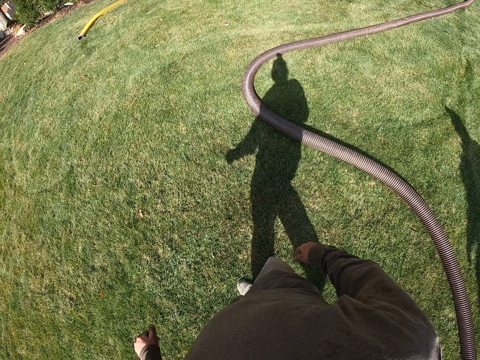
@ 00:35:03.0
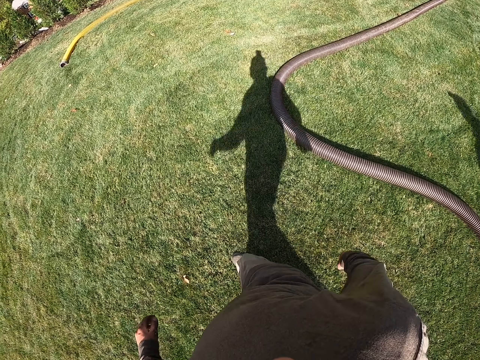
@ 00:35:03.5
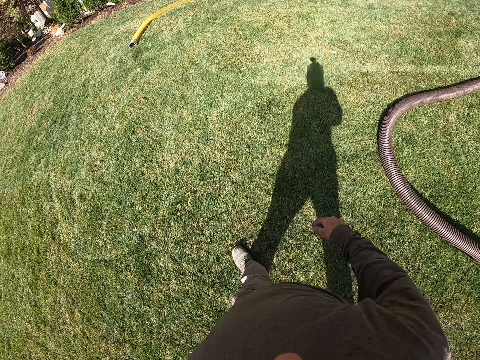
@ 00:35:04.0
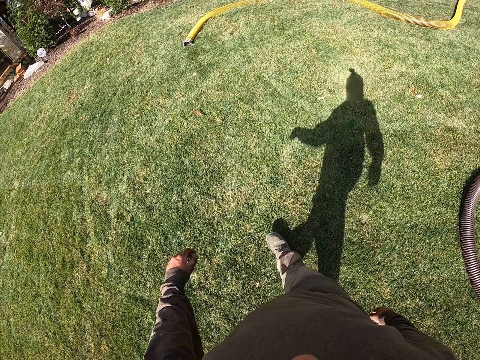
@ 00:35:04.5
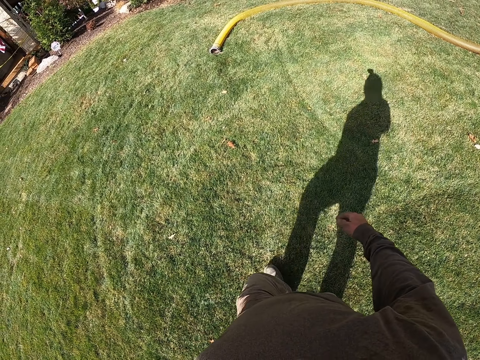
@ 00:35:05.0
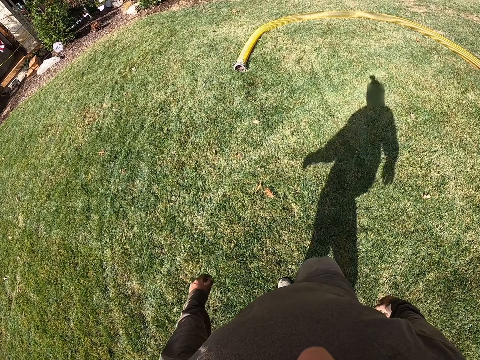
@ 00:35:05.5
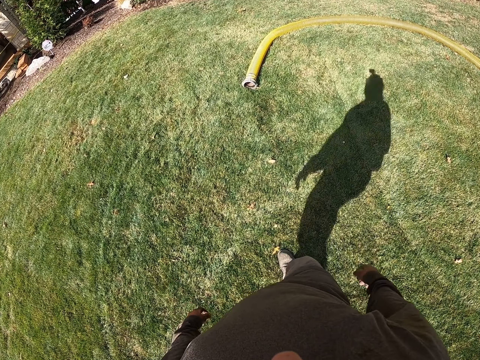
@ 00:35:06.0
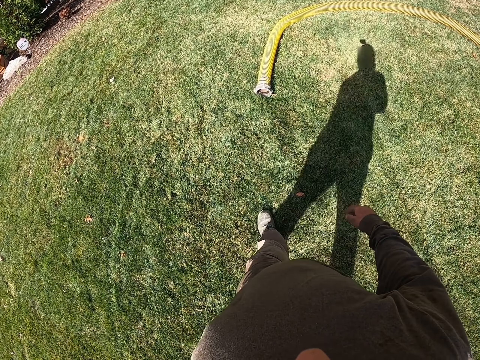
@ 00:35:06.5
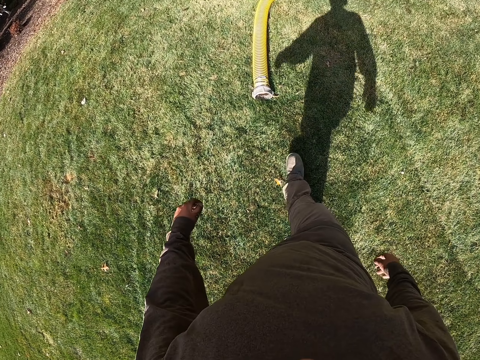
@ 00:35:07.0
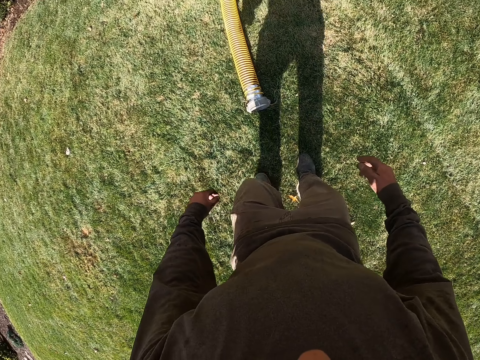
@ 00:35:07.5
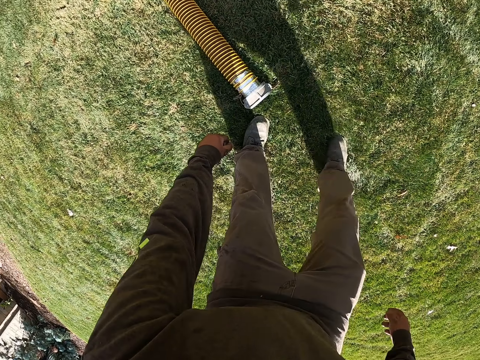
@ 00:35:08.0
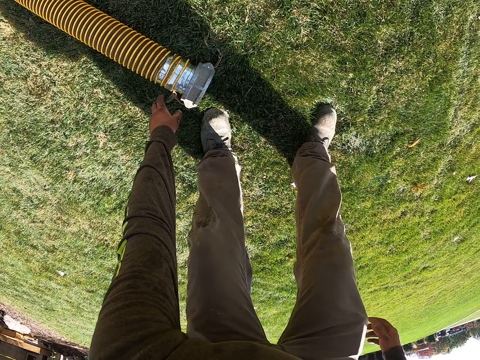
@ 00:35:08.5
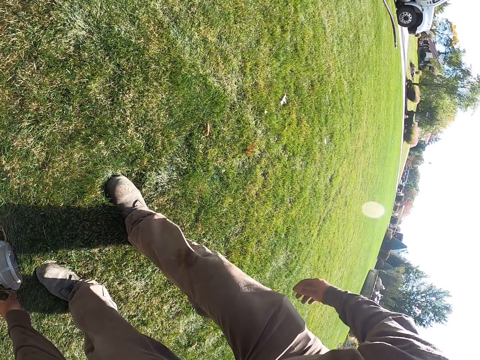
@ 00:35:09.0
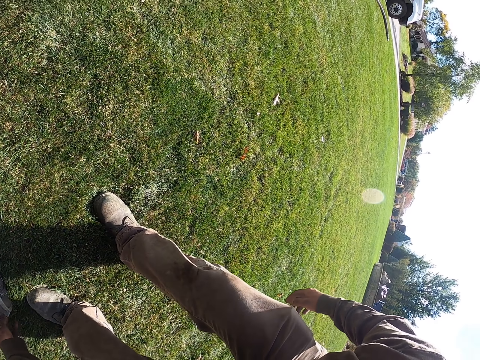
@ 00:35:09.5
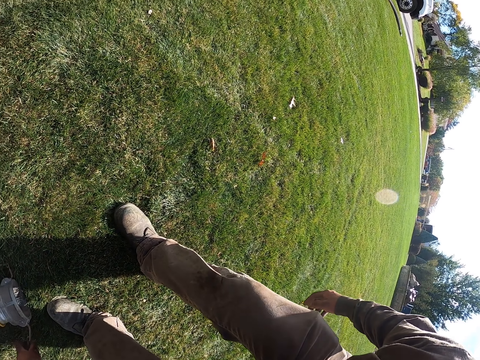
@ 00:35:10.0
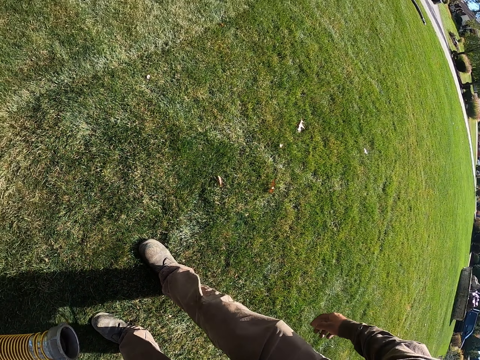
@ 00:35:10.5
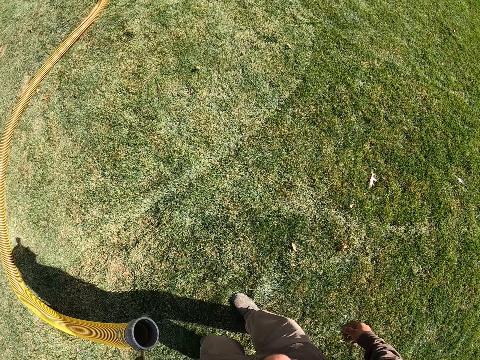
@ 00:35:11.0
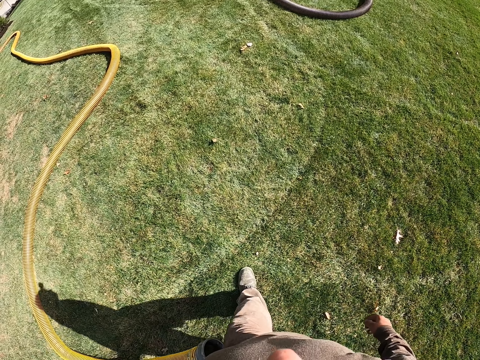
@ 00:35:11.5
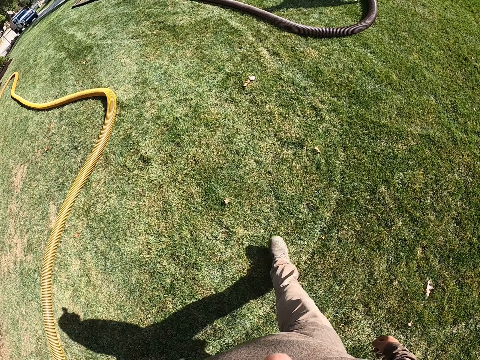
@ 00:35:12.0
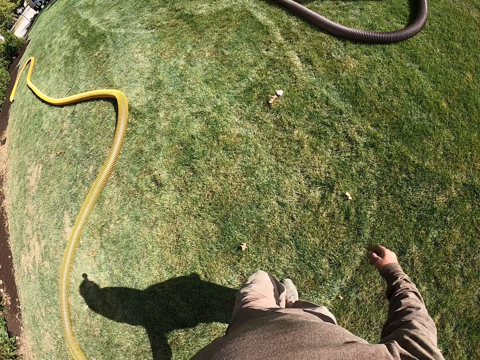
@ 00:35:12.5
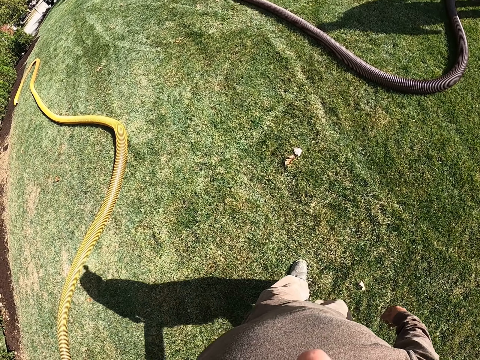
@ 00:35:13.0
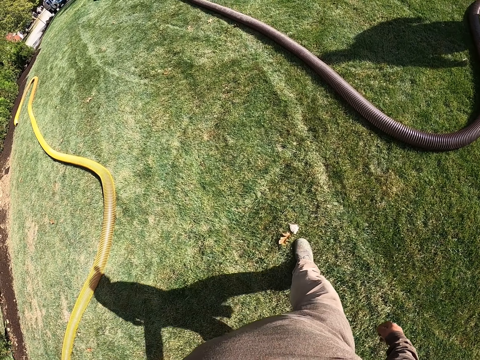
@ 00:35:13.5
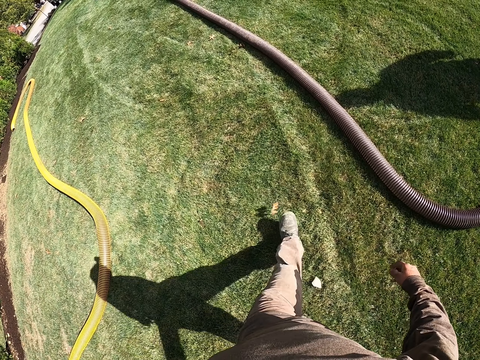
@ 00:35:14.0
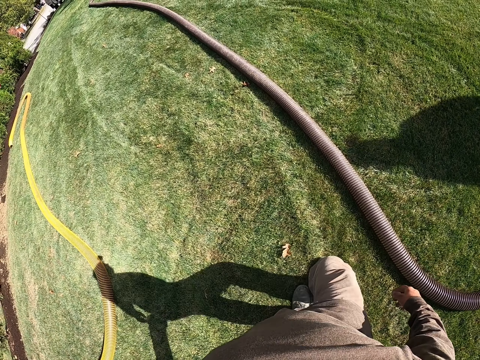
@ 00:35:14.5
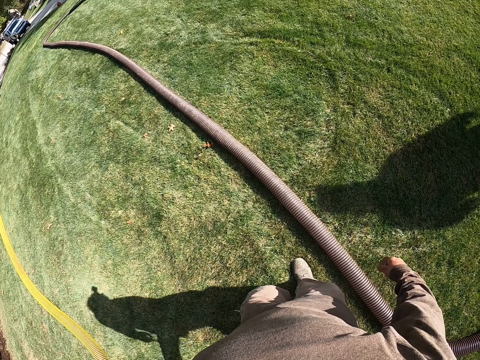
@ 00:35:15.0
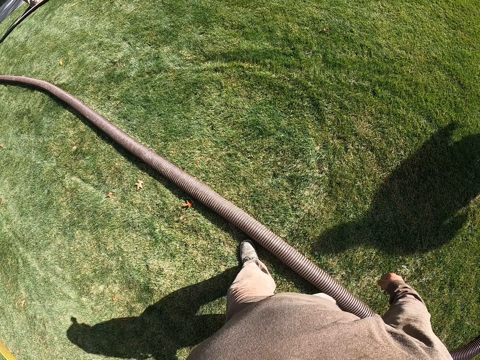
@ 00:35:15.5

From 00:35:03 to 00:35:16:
The camera wearer walks on the lawn. They look right. They pick up the pipe. They walk forward.

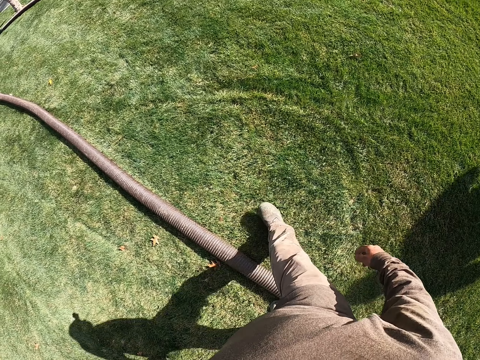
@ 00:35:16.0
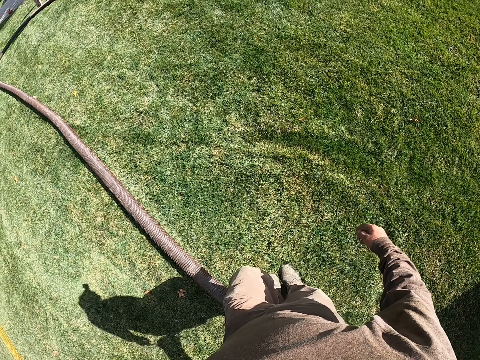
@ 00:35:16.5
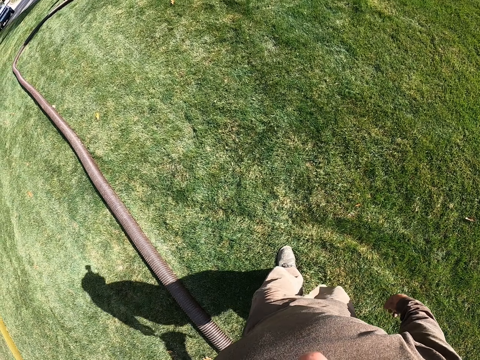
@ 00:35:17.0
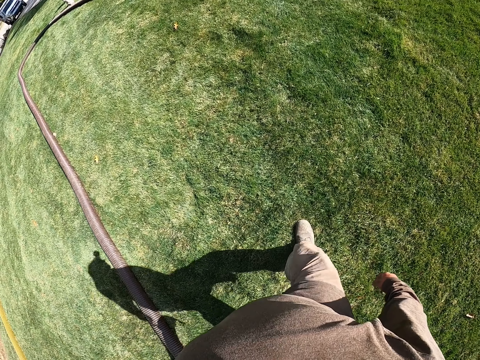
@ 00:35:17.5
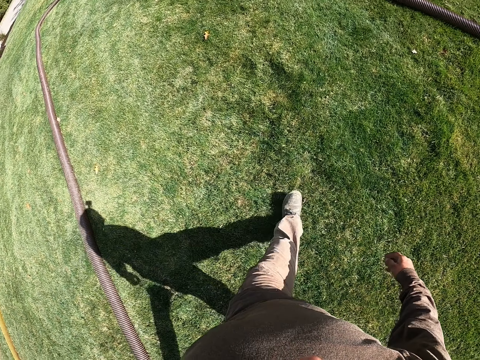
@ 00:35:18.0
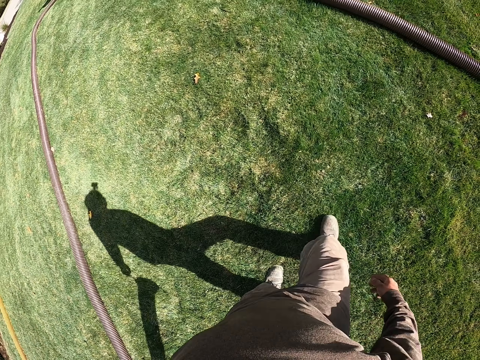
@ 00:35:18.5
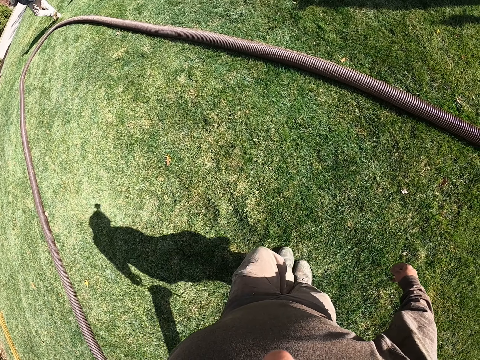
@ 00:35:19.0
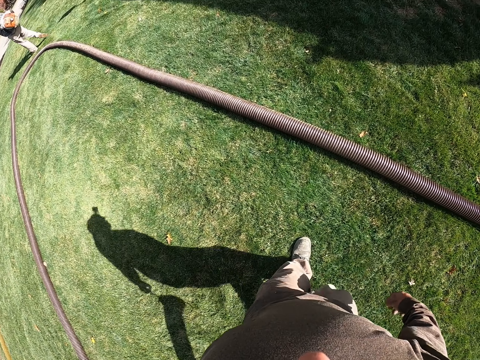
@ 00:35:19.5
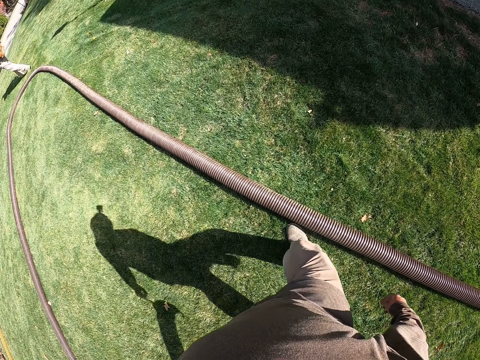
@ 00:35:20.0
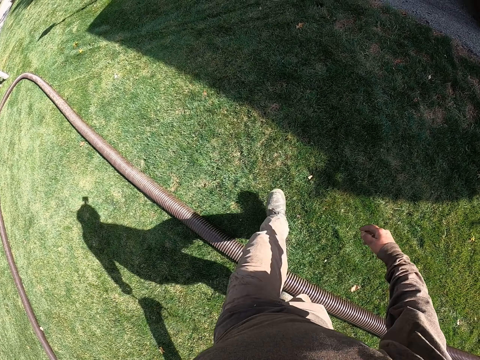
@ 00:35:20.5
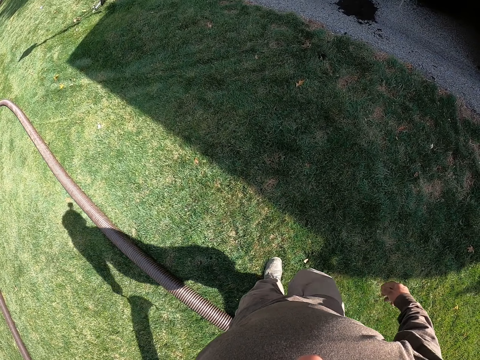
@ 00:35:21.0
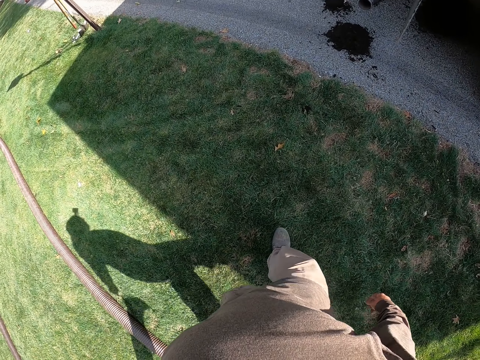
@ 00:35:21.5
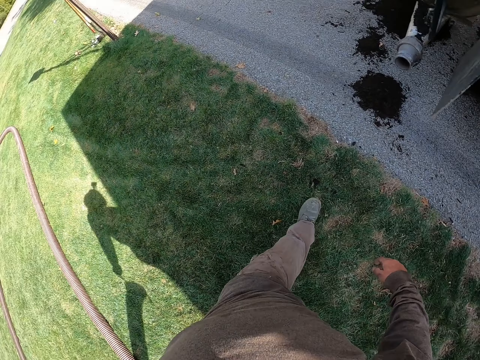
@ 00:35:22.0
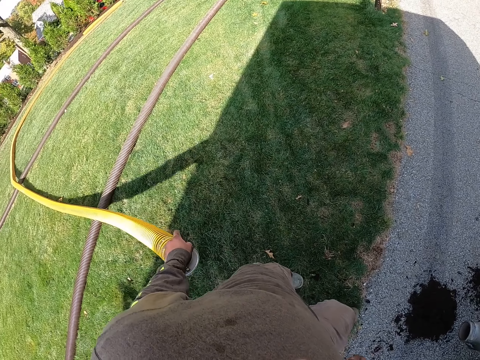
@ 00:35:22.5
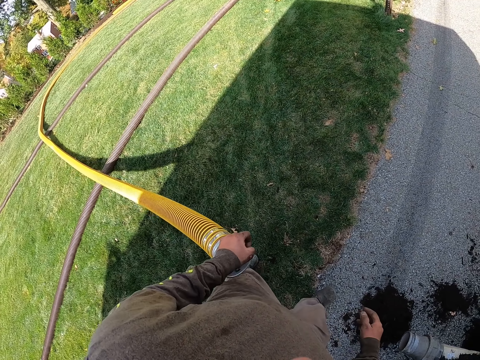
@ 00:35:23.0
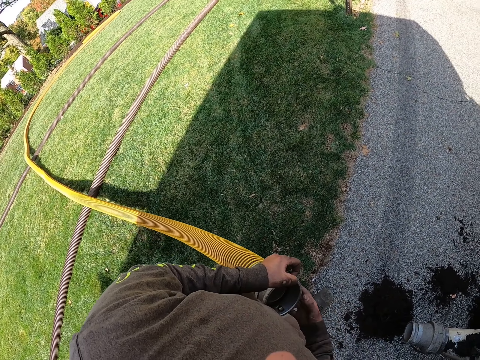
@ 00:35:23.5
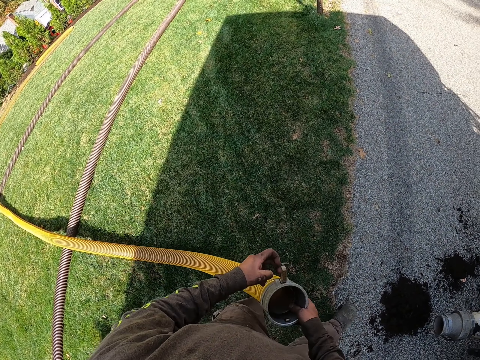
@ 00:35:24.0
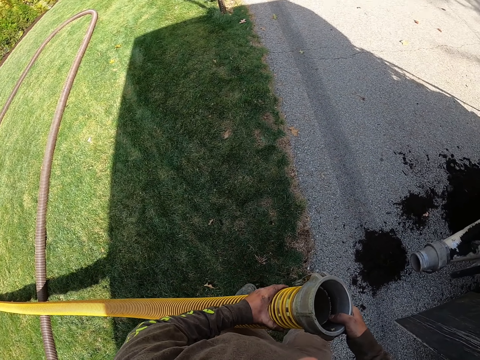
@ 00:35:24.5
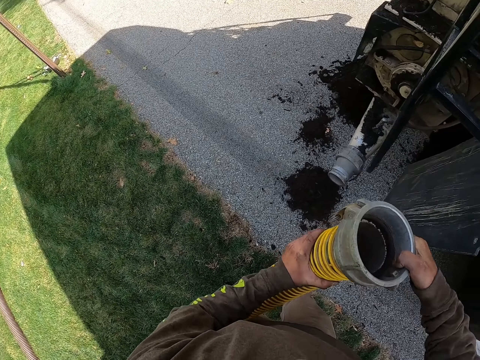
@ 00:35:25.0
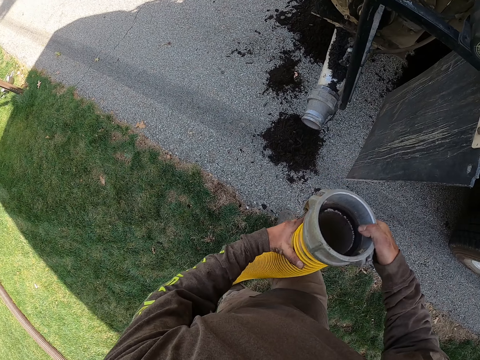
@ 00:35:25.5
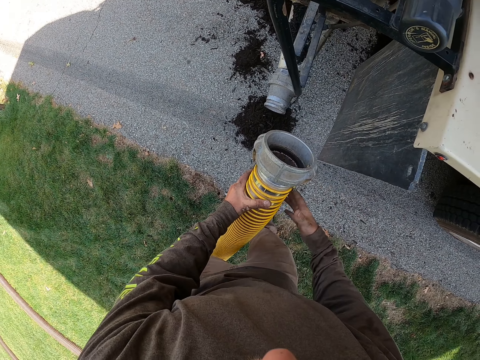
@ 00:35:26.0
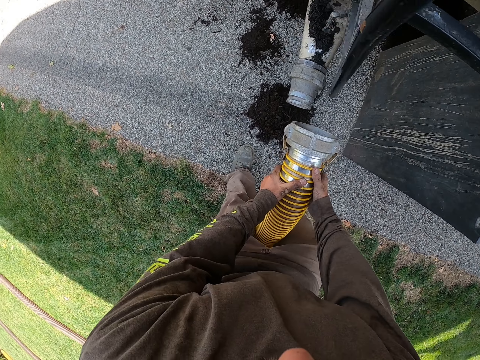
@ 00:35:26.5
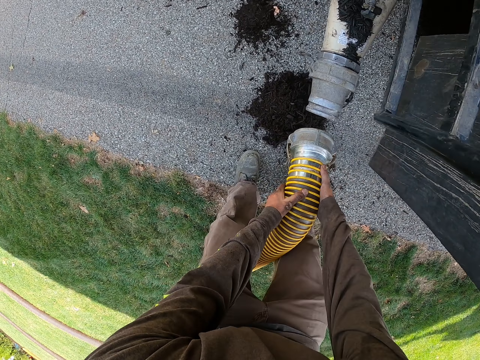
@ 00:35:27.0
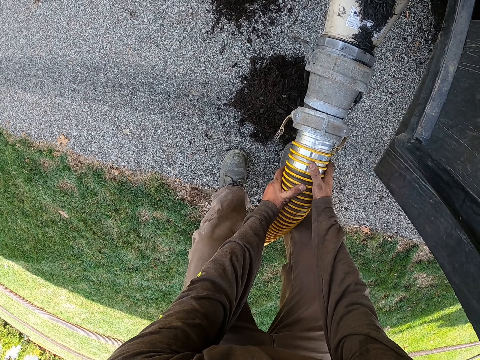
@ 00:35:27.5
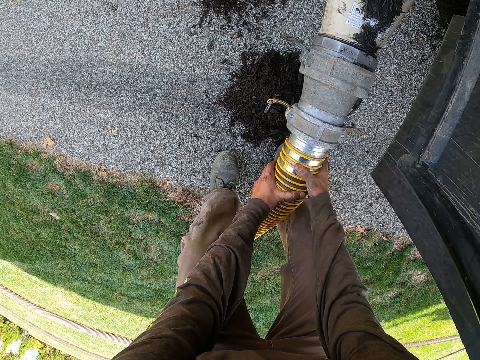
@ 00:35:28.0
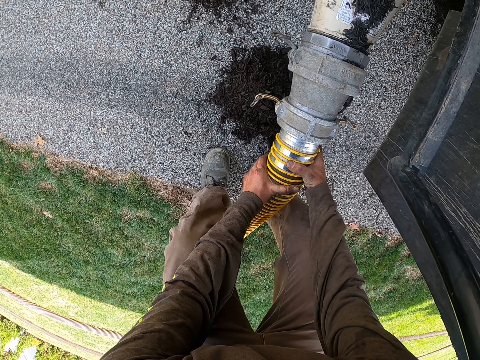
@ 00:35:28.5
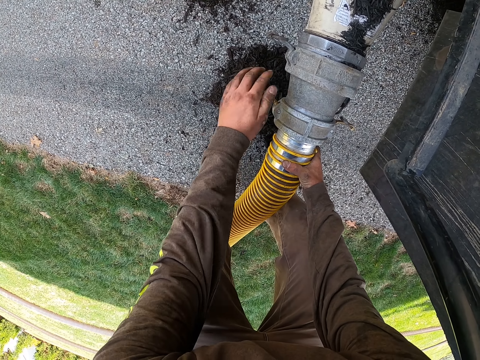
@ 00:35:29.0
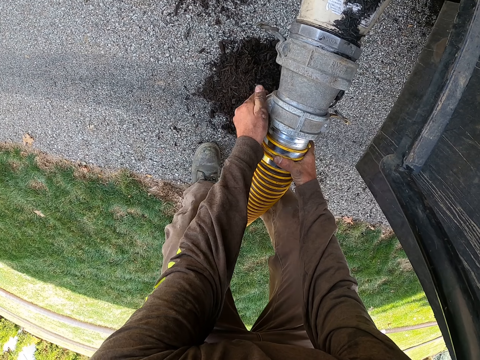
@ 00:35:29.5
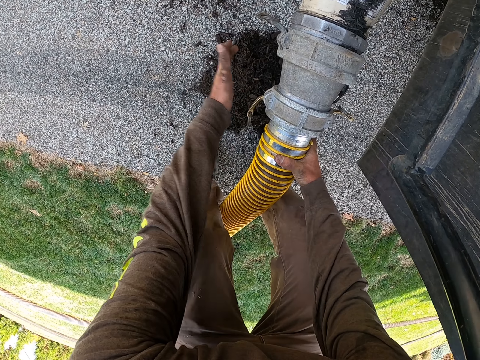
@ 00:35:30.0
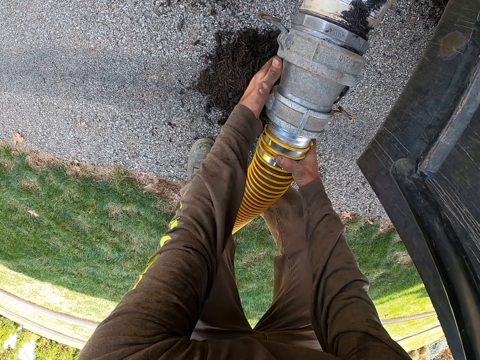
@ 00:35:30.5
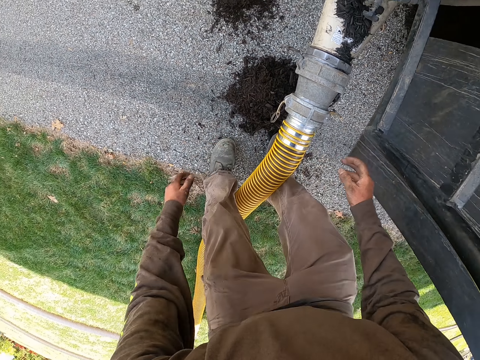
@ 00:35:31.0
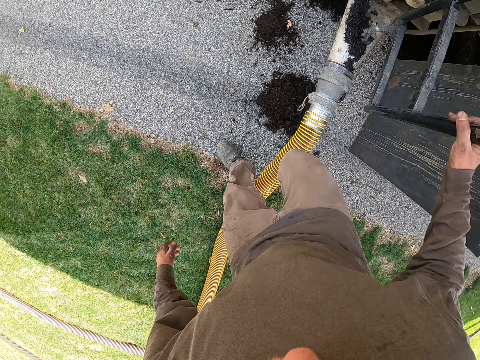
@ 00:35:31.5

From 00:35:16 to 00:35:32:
The camera wearer pulls the pipe. They look back. They pull the pipe. They fit the pipe on the tap. They lock the pipe.
